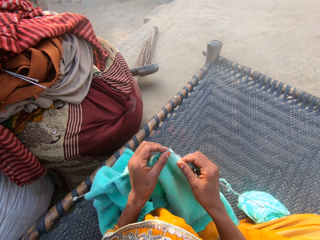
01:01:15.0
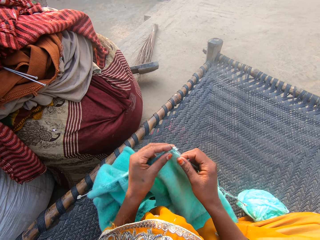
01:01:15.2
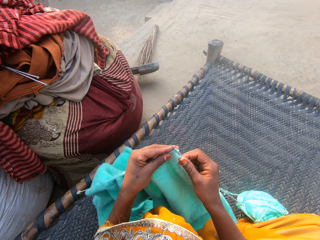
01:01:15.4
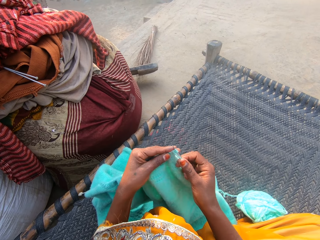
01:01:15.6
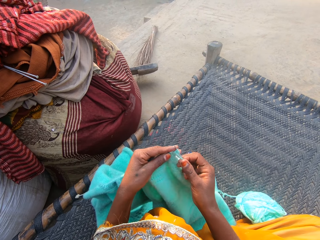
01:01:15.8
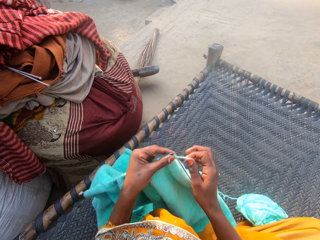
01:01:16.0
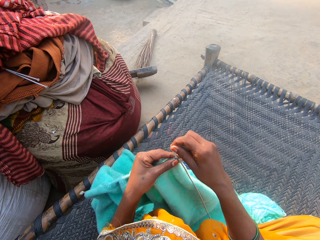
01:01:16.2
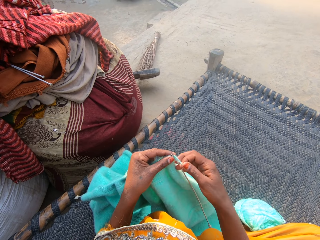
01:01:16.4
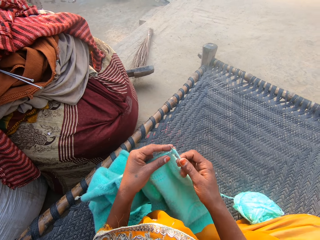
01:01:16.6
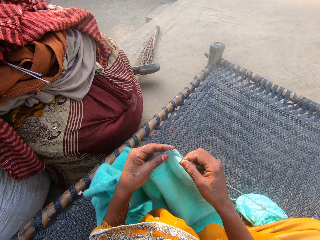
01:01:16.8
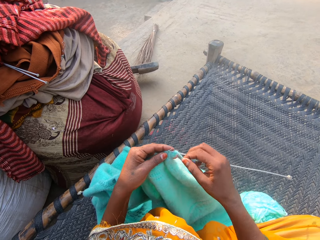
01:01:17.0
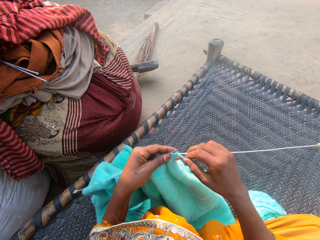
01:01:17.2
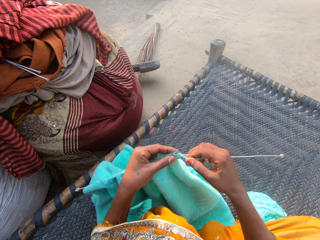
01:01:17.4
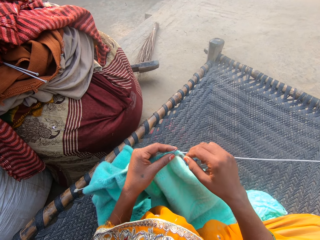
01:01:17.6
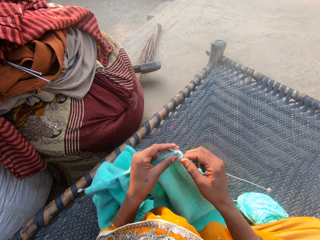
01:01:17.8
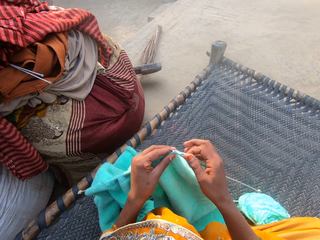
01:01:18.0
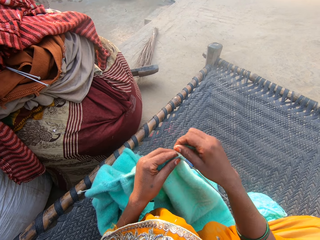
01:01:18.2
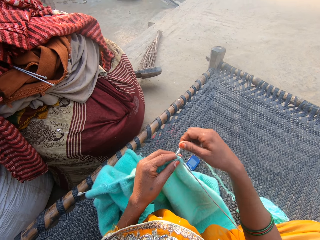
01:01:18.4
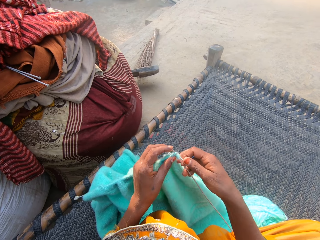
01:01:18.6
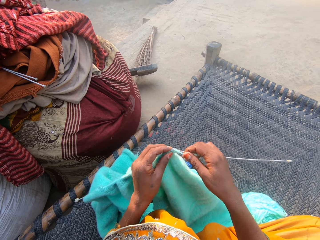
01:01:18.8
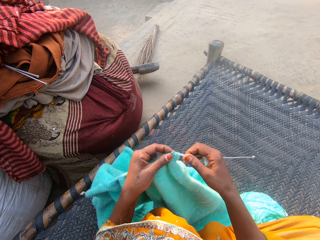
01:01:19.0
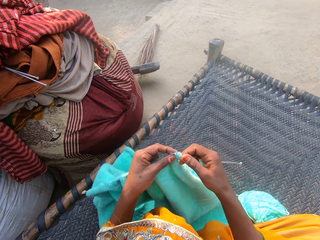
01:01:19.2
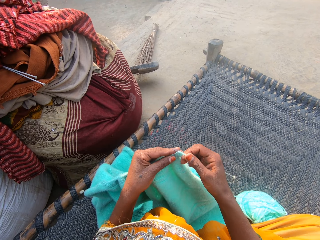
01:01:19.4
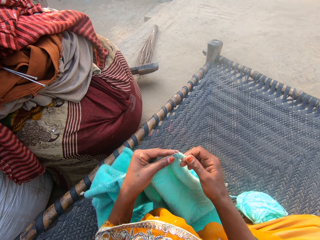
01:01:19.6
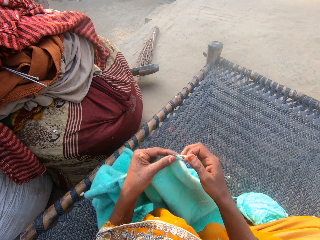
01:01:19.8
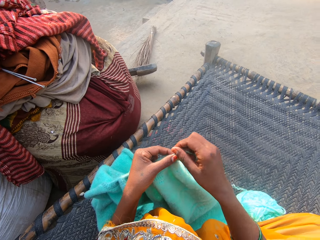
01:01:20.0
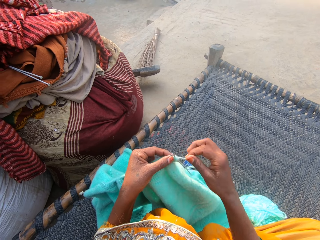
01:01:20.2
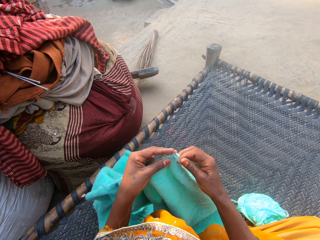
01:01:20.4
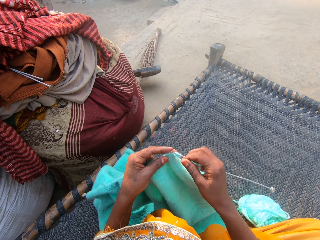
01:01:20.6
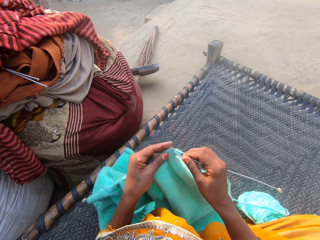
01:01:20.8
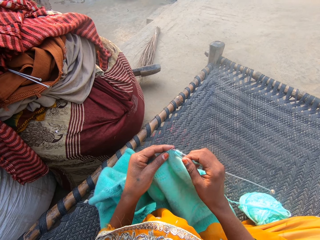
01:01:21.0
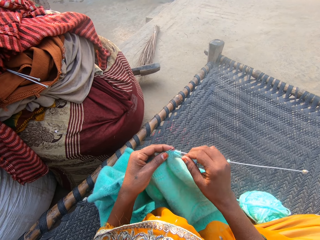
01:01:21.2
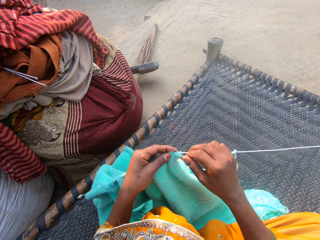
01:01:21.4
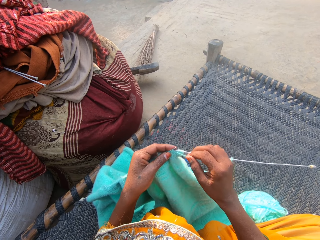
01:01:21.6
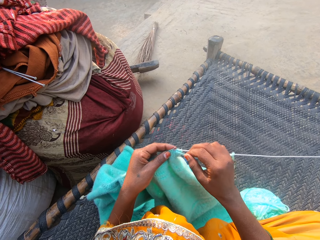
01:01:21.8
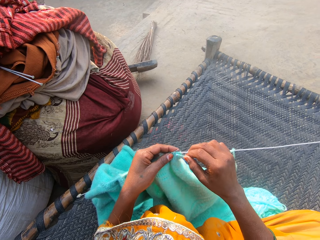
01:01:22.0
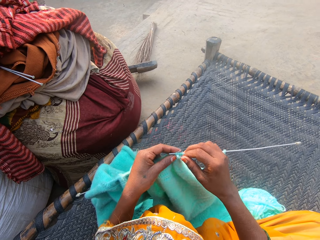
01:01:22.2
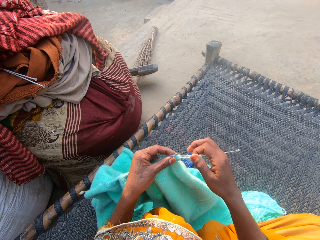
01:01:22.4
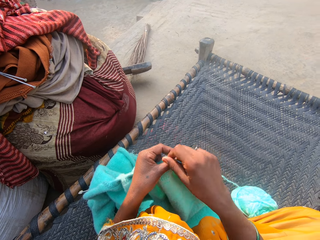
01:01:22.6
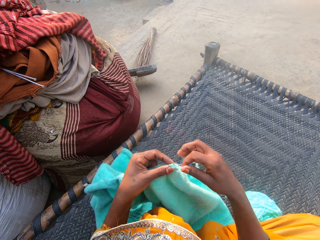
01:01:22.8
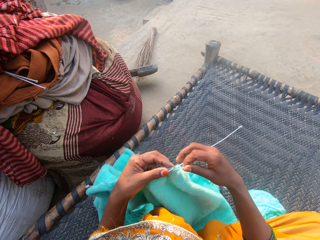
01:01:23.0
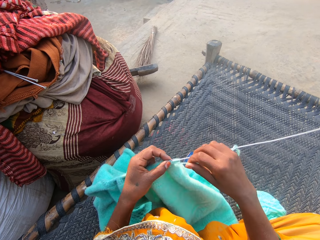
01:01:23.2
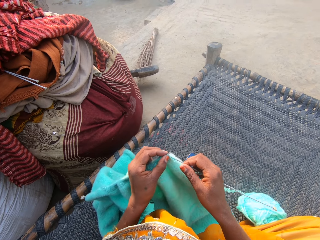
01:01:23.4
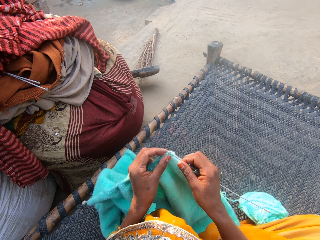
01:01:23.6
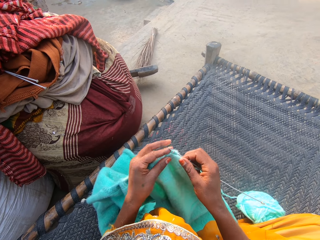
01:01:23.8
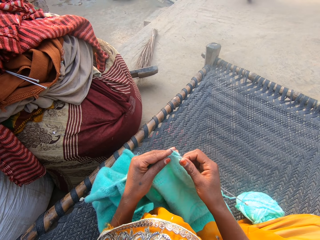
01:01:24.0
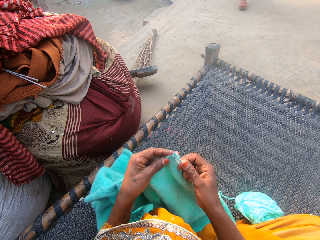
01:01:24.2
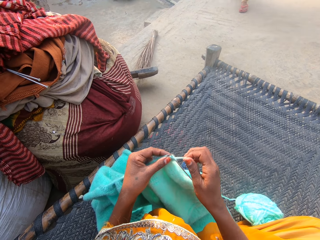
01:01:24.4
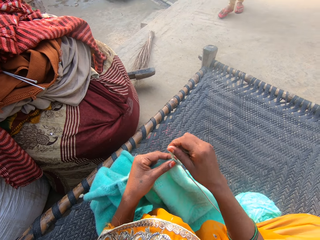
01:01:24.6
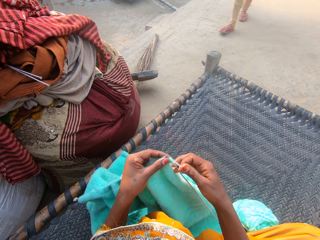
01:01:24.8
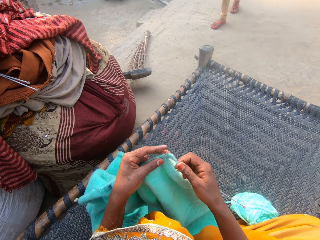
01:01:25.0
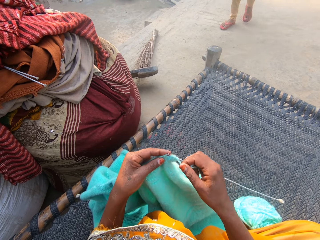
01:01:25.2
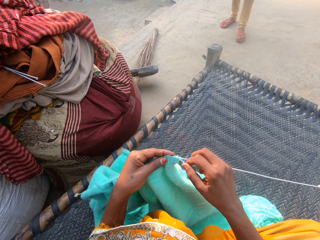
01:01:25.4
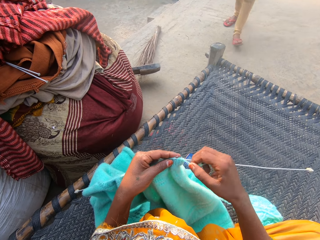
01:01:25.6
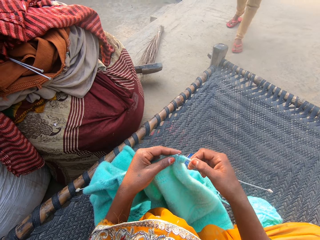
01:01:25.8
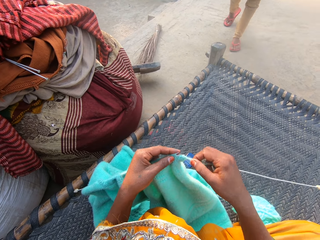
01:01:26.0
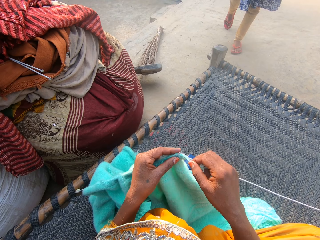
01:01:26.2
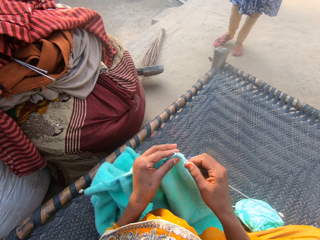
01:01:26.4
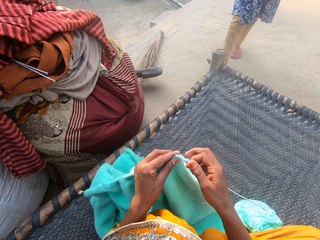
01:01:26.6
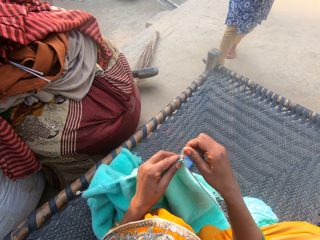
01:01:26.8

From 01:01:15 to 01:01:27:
The woman walks towards the camera wearer. The camera wearer talks to the woman.

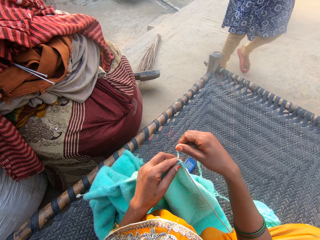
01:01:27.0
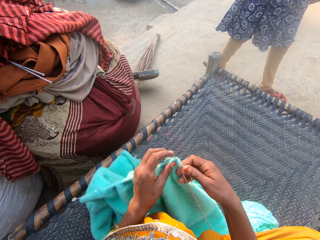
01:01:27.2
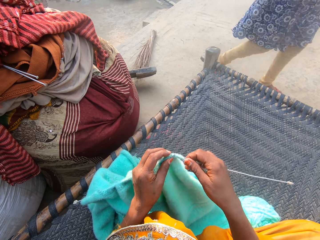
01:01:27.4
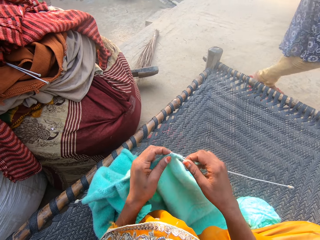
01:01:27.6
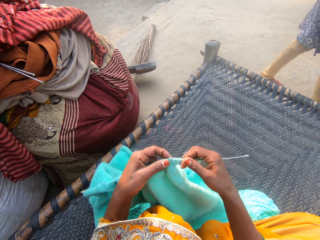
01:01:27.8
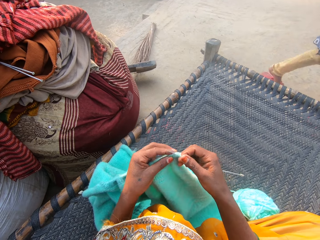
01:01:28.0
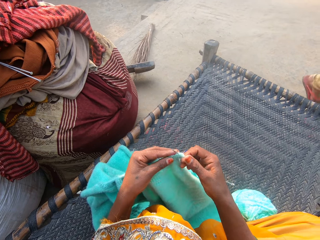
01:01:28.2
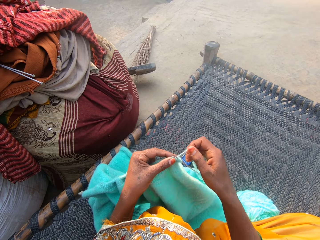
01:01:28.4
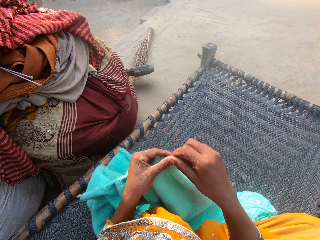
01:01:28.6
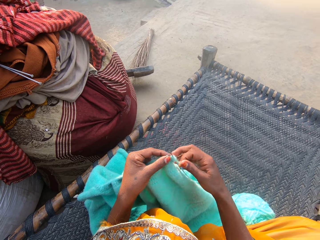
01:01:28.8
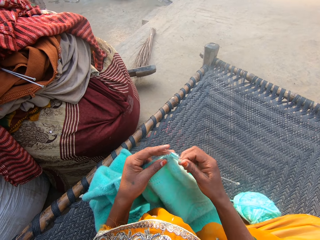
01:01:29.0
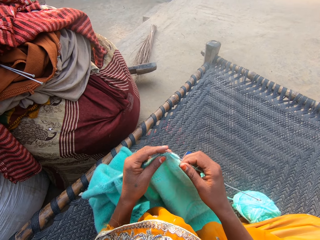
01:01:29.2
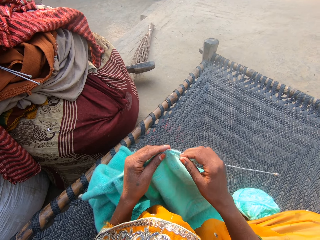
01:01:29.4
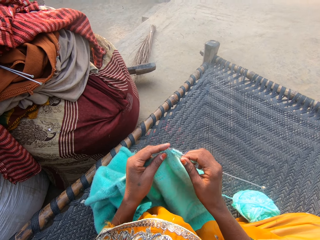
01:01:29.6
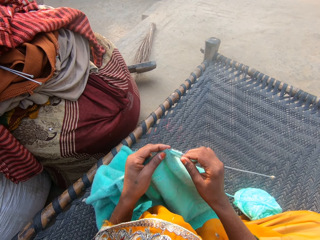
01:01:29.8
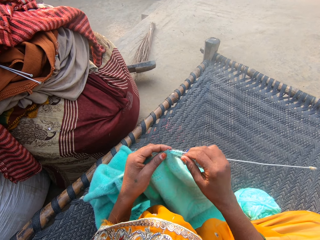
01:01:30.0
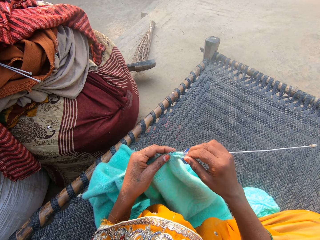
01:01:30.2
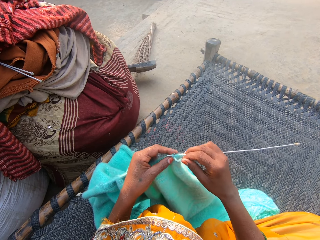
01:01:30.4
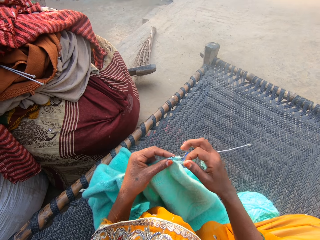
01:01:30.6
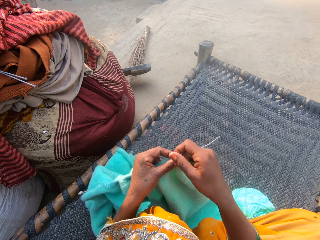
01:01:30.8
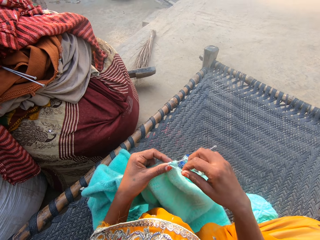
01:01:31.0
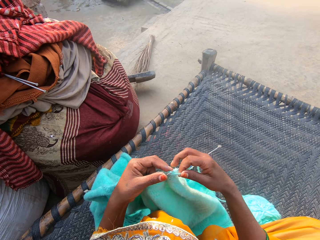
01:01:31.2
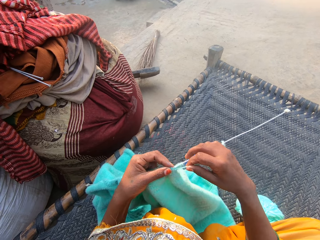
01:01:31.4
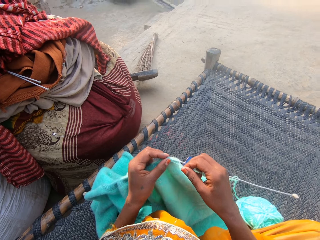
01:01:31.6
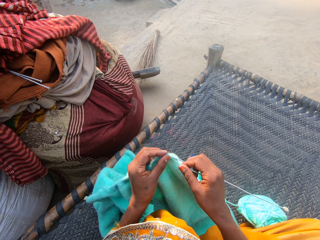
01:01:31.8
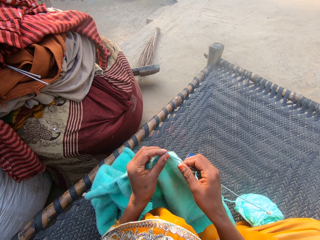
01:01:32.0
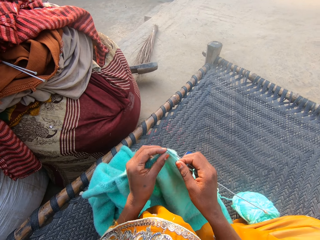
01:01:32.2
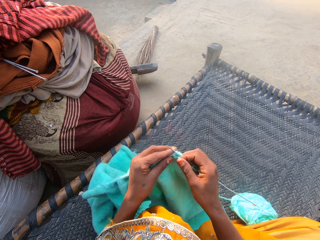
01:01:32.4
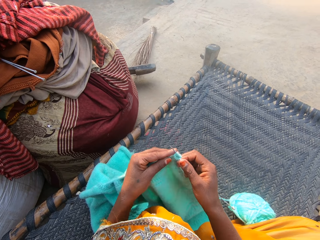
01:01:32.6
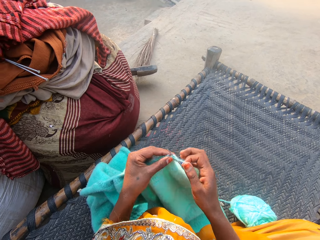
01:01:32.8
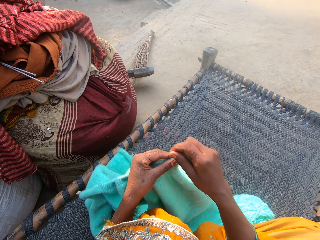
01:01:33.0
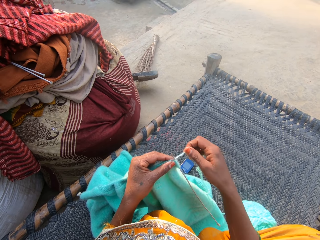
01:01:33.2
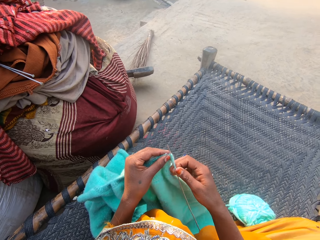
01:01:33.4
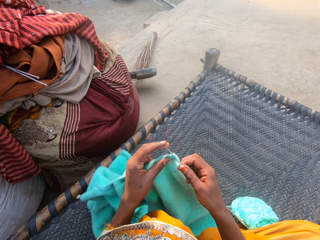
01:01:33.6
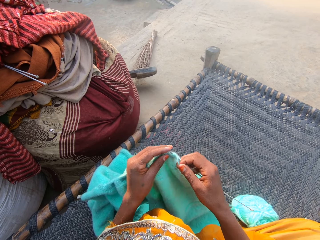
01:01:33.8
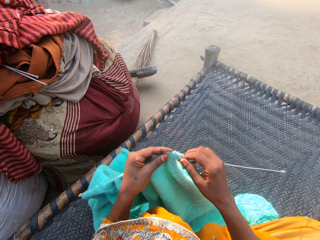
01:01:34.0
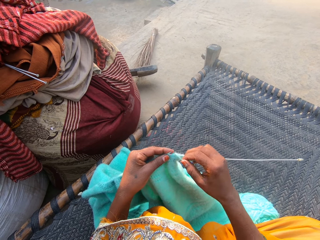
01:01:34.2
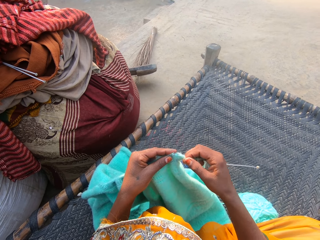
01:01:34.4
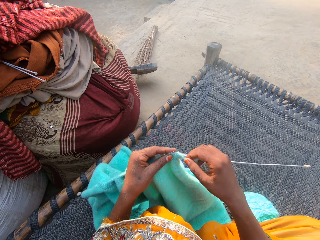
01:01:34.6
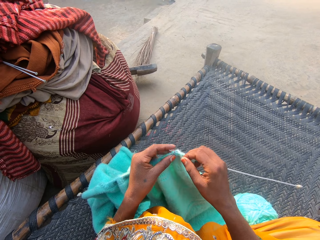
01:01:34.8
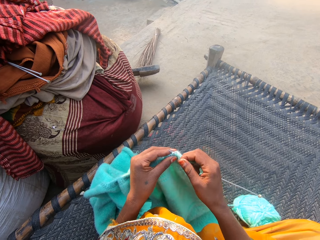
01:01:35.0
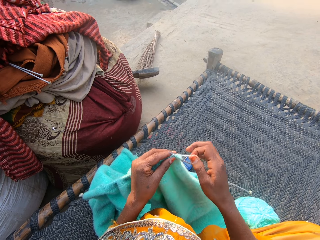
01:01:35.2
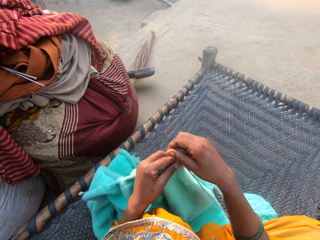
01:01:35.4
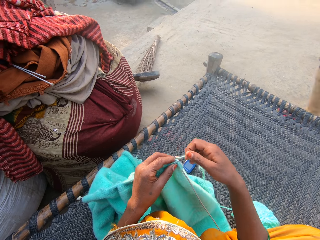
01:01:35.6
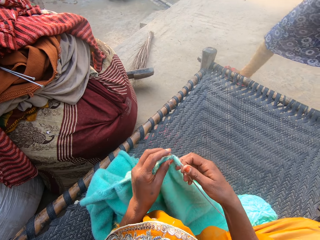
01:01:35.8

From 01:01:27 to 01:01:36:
The camera wearer knits the wool with the knitting needles. The woman walks away across the camera wearer. The camera wearer knits the wool with the knitting needles.
